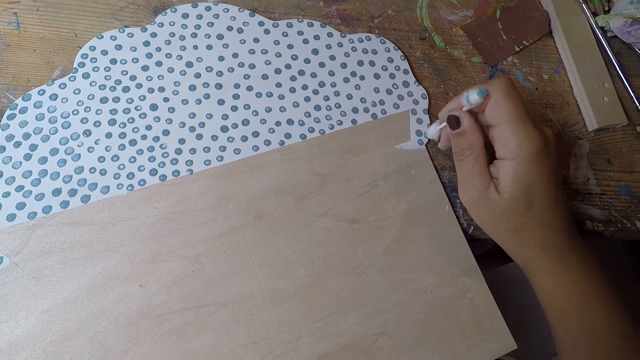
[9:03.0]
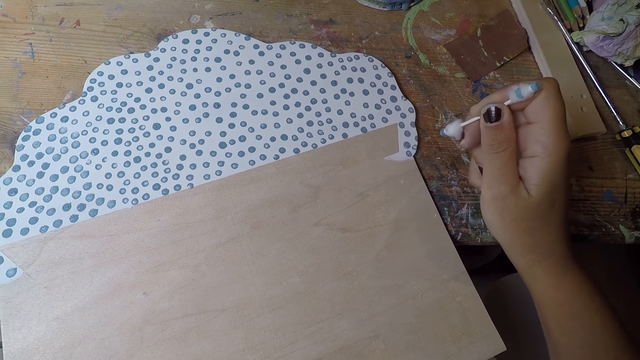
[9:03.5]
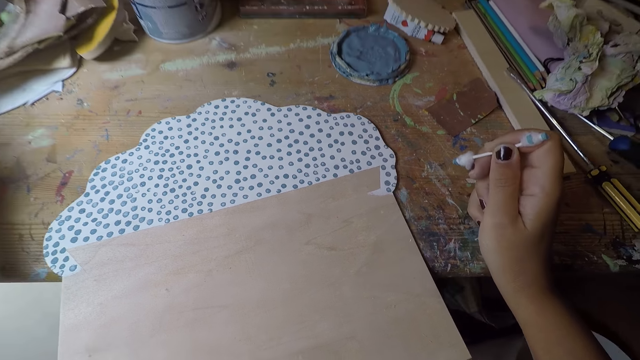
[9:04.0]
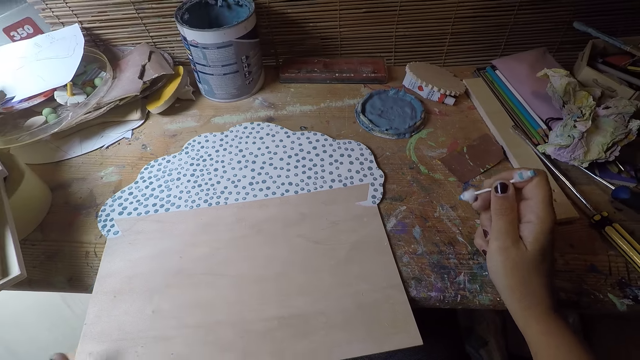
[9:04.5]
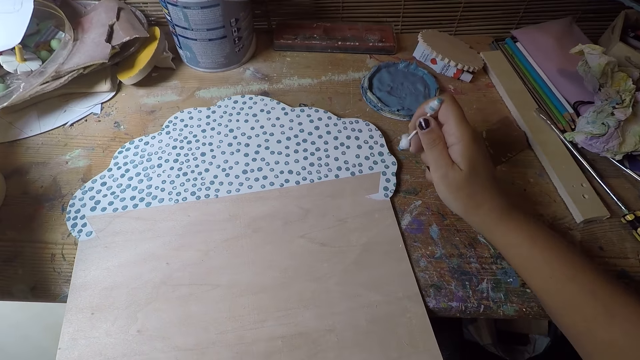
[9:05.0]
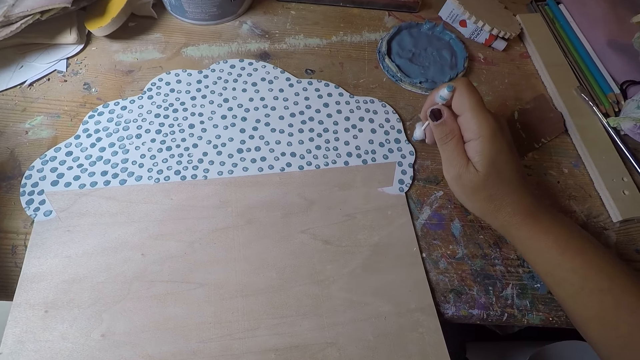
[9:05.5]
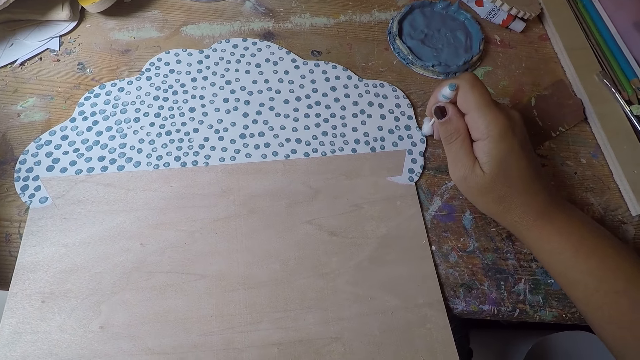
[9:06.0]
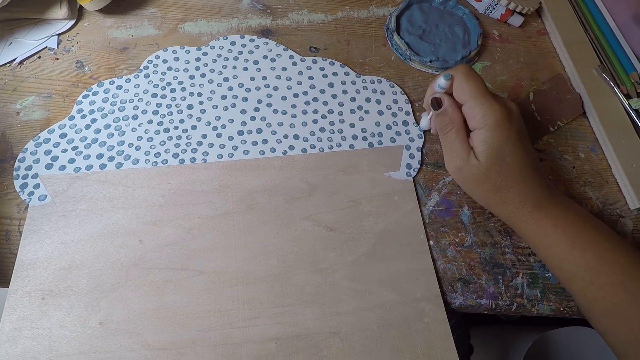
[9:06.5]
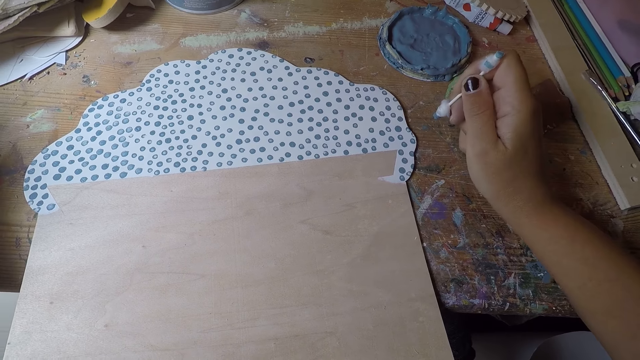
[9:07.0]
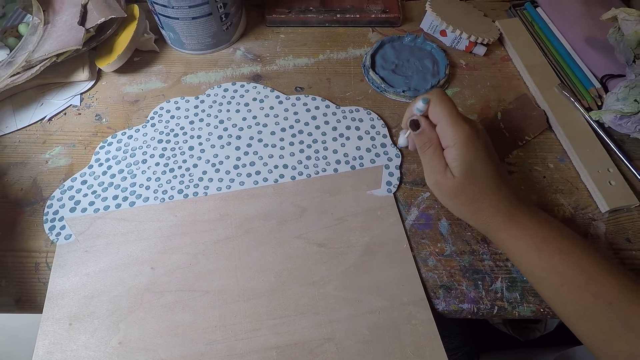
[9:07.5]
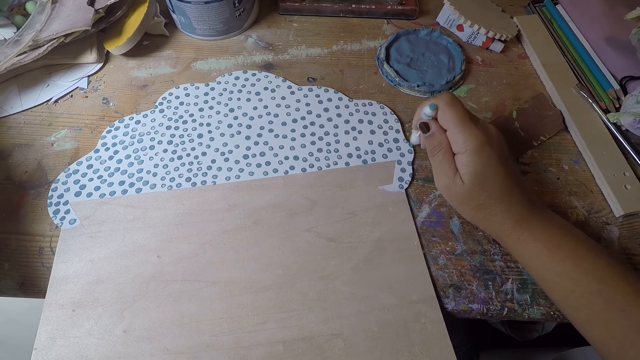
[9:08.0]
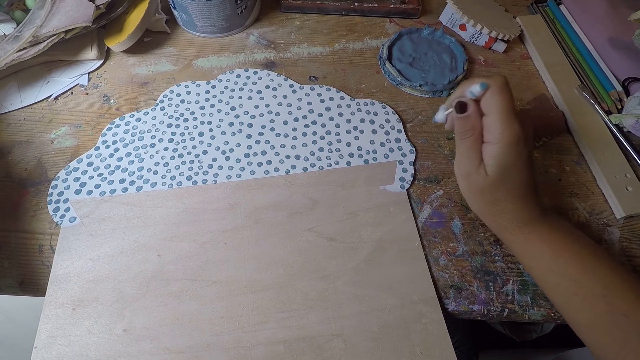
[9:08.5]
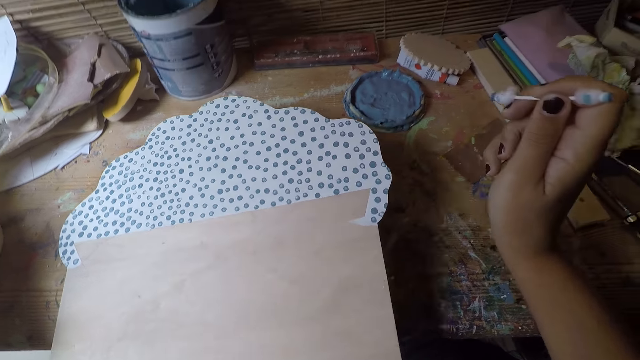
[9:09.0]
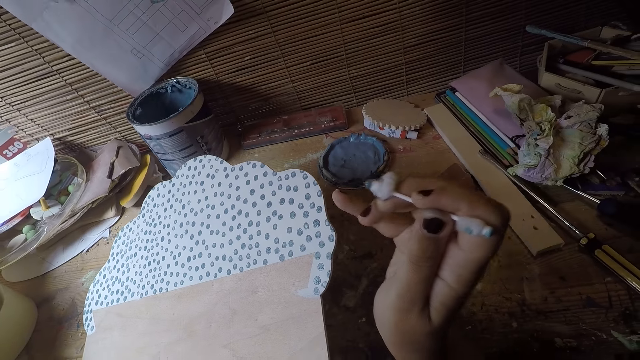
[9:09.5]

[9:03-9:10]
The camera wearer adjusts the white paper board with his left hand. He puts dots on the white paper with the cotton bud in his right hand. He lifts the white paper board with his left hand.

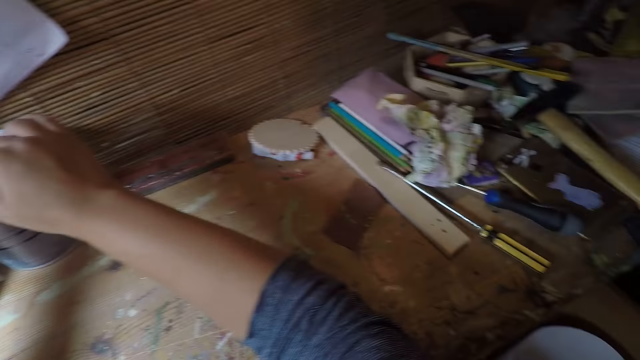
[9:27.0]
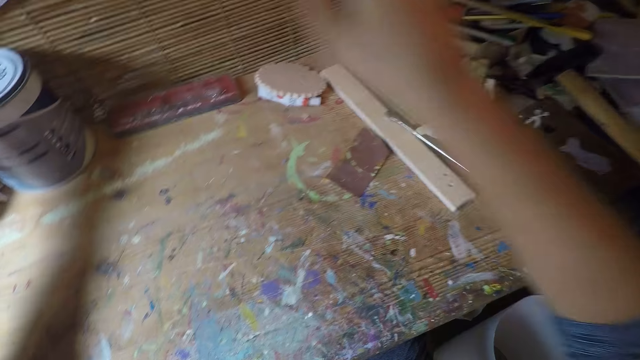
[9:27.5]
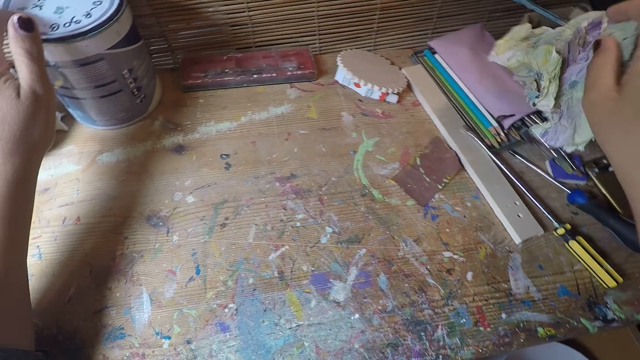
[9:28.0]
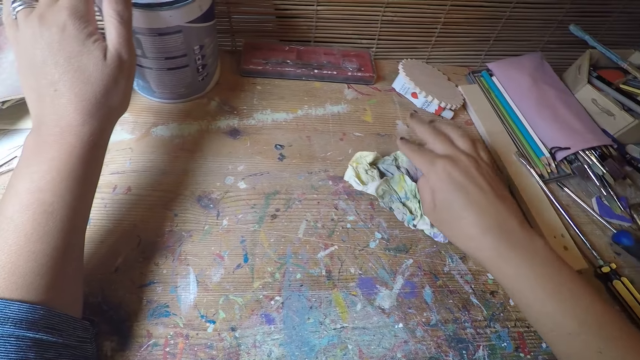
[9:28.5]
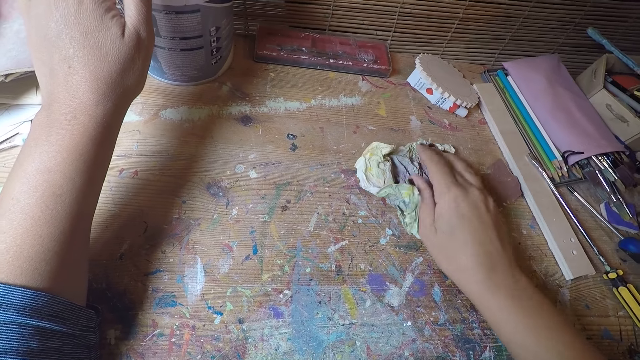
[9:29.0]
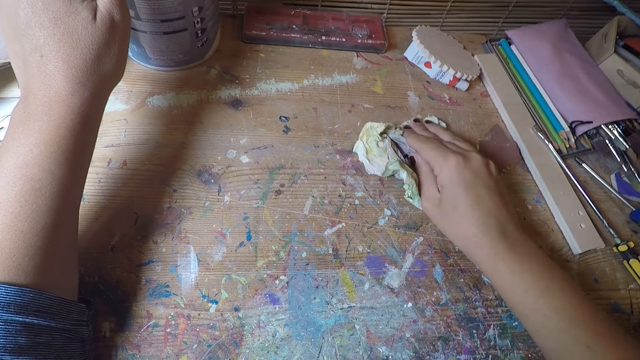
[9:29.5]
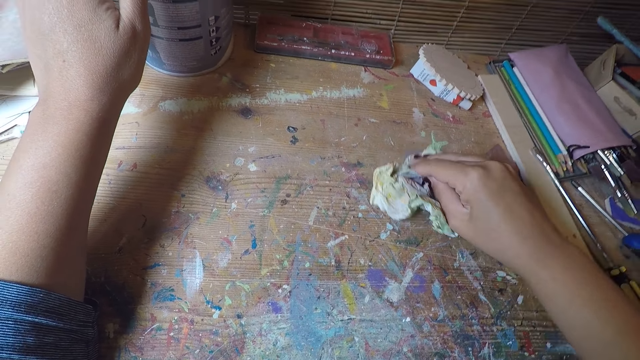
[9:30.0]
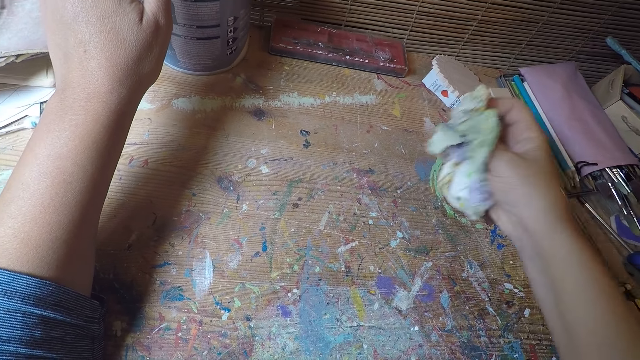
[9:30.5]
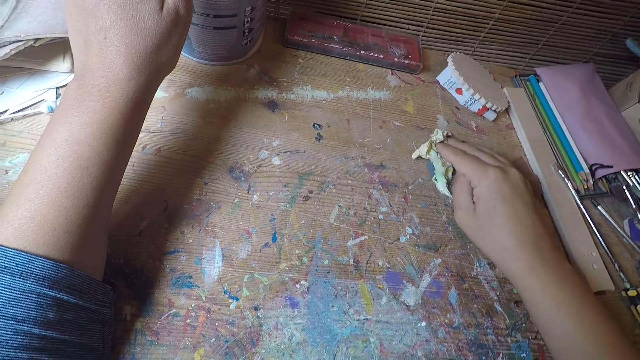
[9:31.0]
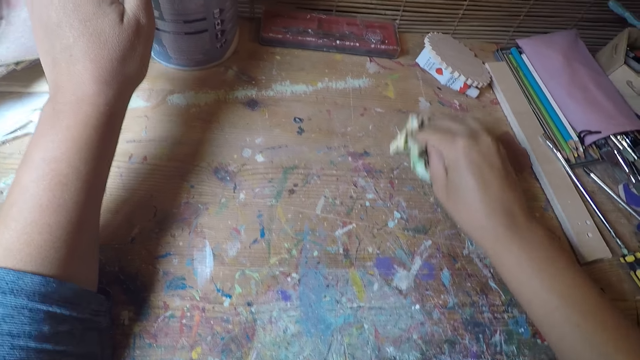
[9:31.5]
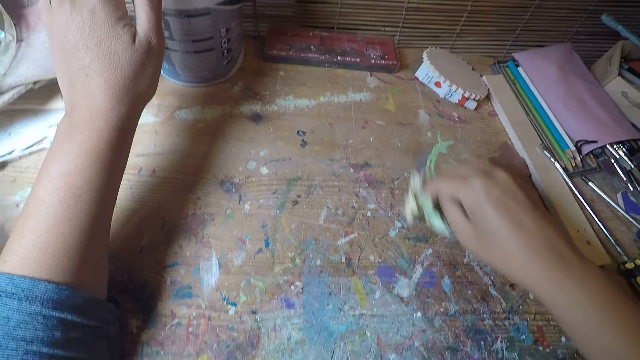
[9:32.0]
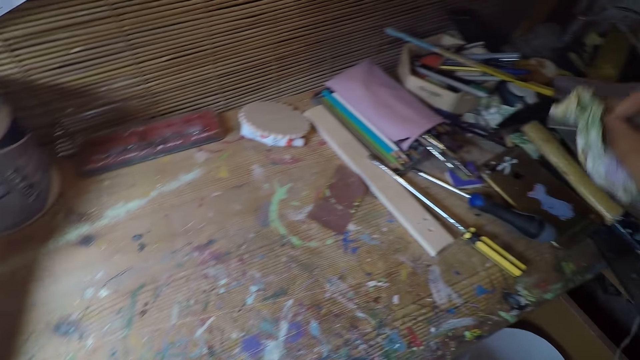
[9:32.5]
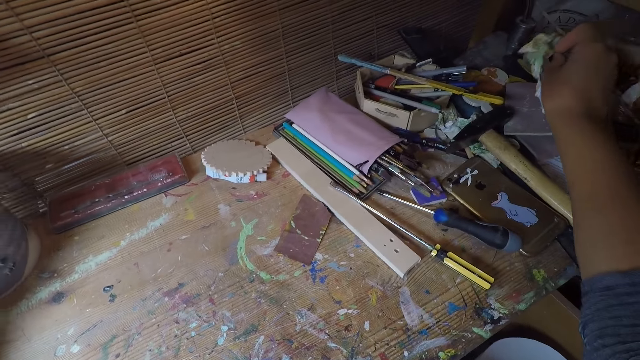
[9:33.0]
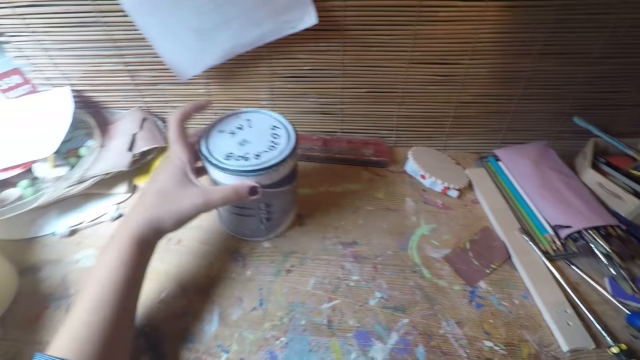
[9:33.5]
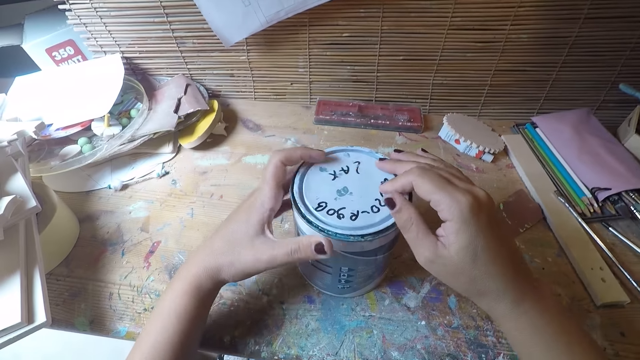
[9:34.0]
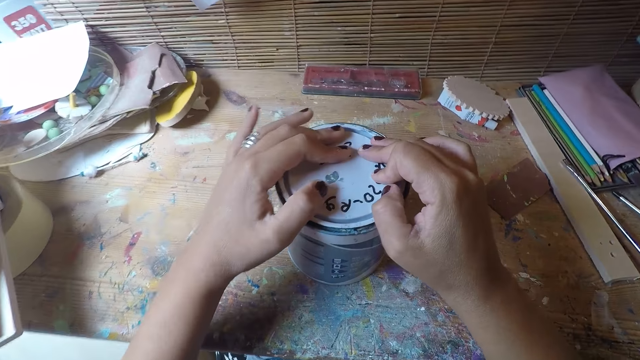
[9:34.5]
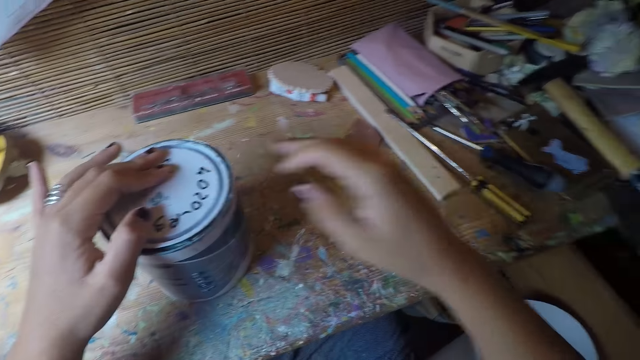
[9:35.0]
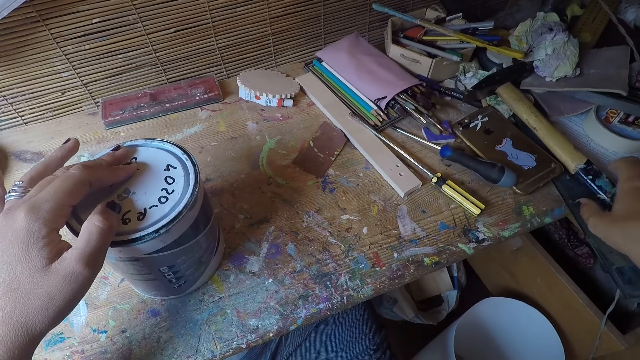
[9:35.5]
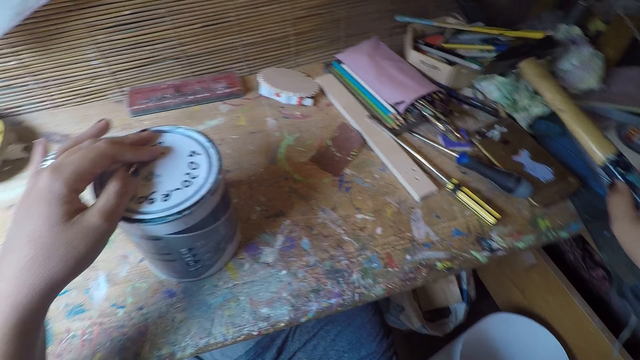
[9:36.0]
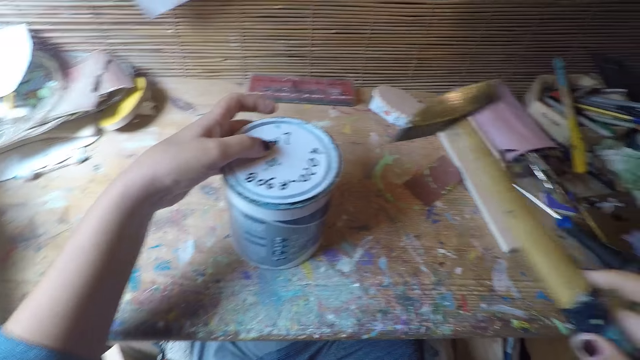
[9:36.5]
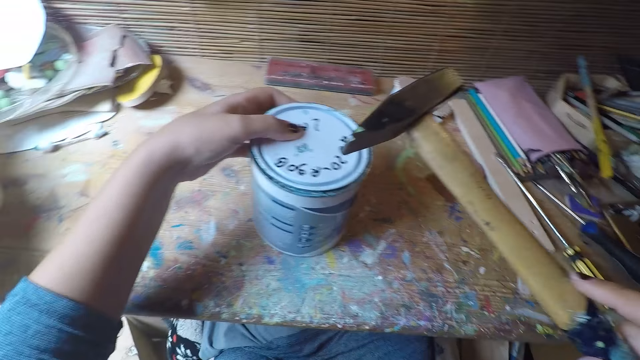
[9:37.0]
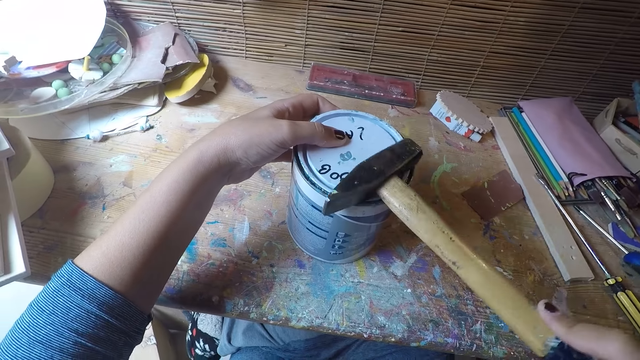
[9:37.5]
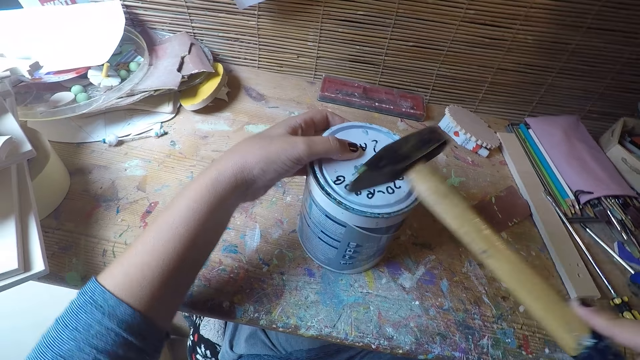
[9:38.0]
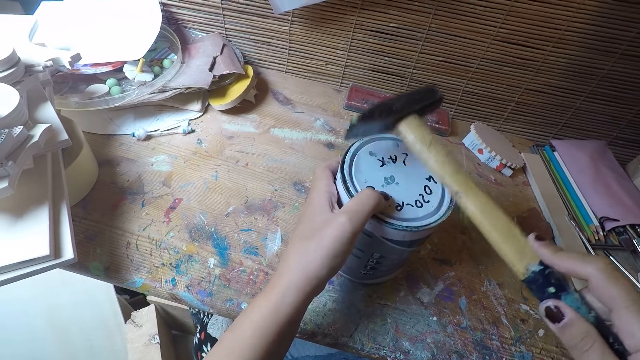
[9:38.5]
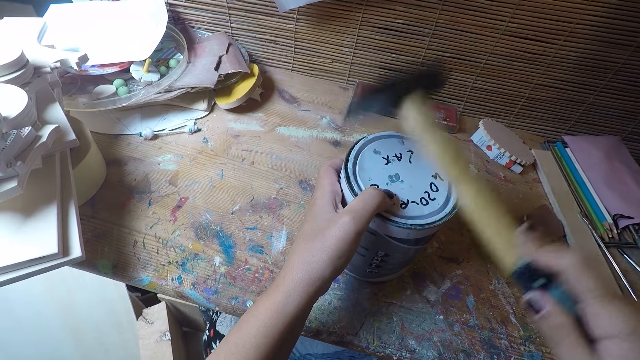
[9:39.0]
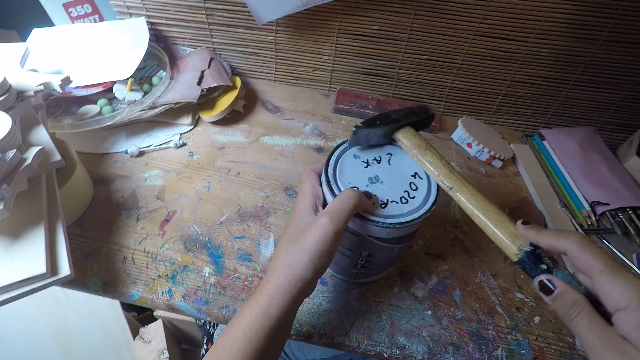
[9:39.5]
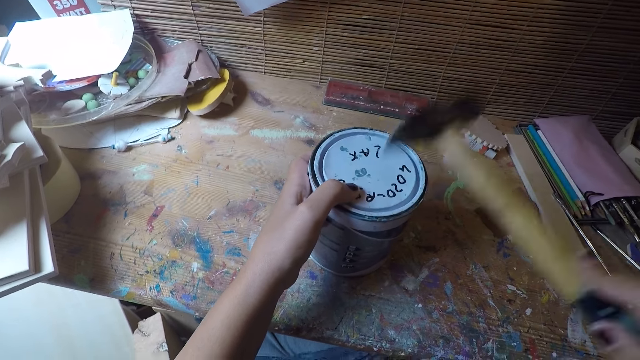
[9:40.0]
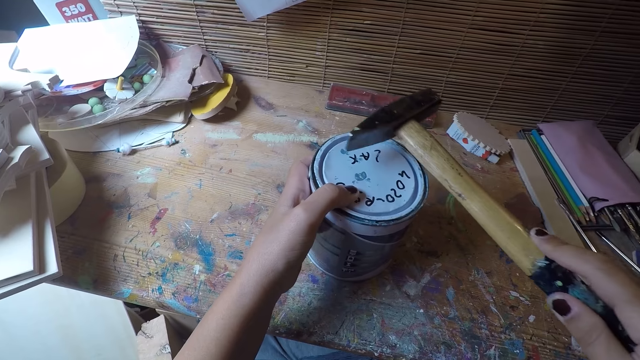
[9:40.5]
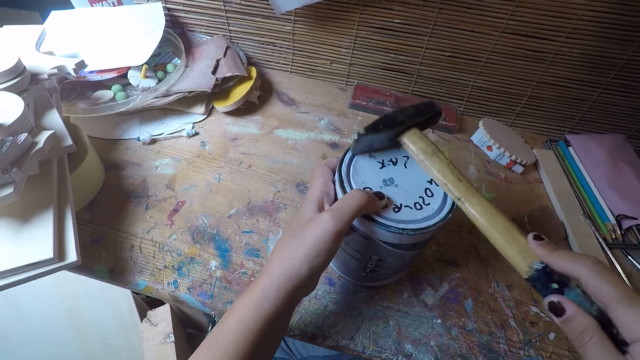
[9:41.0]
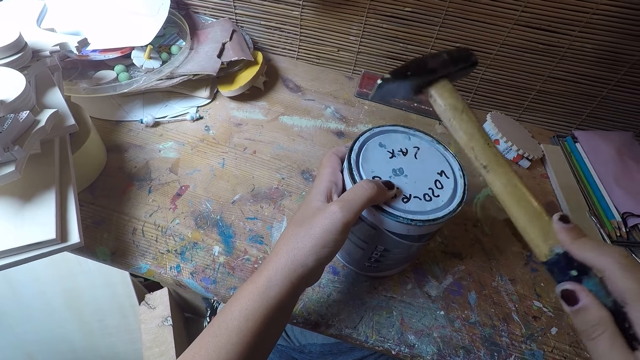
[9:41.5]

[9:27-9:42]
The camera wearer takes a piece of paper on the table with his right hand. He cleans the table with the piece of paper in his right hand. He places the piece of paper on the table with his right hand. He drags the paint container on the table with his left hand. He picks up the paint container or can. He tightens the paint cover with both hands. He takes a hammer on the table with his right hand. He hits the paint container with the hammer in his right hand.
